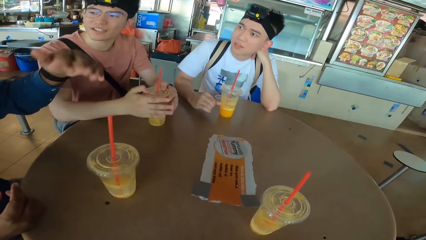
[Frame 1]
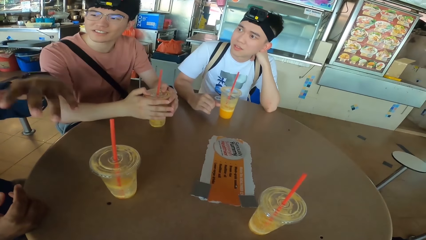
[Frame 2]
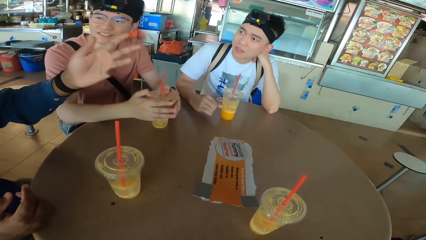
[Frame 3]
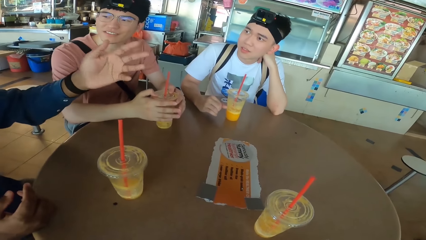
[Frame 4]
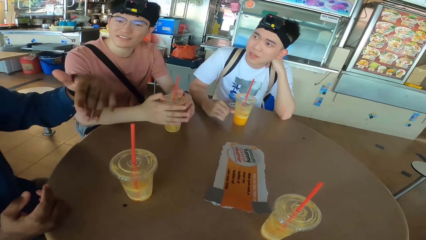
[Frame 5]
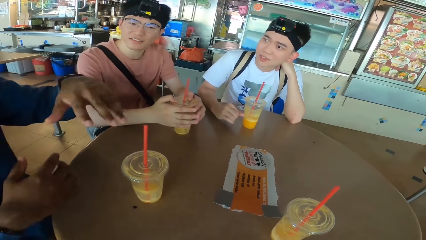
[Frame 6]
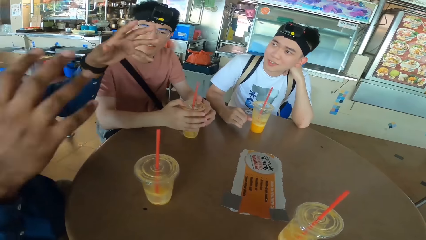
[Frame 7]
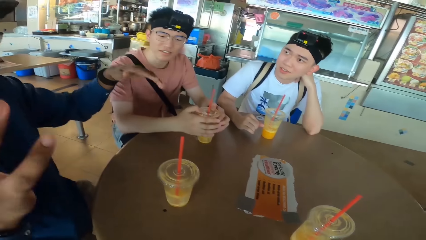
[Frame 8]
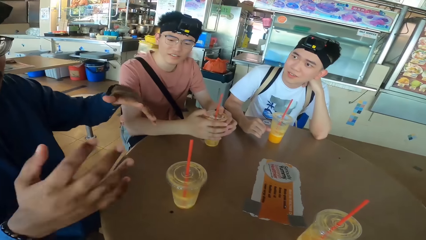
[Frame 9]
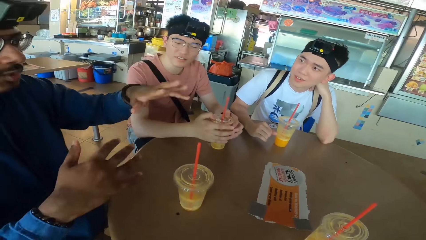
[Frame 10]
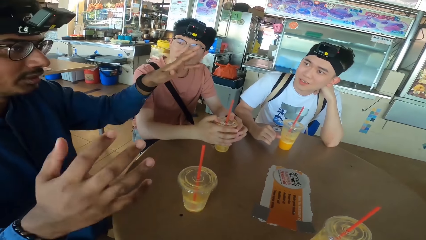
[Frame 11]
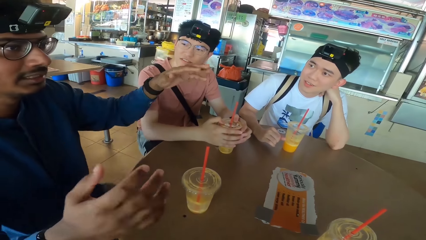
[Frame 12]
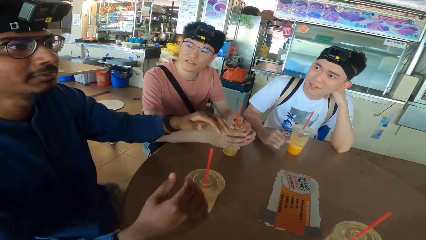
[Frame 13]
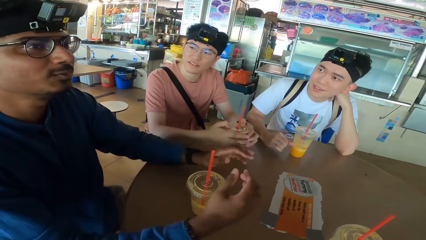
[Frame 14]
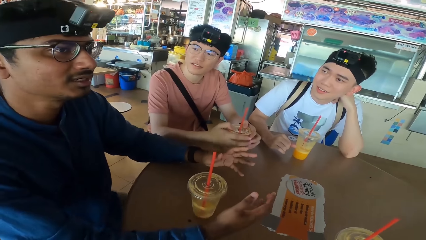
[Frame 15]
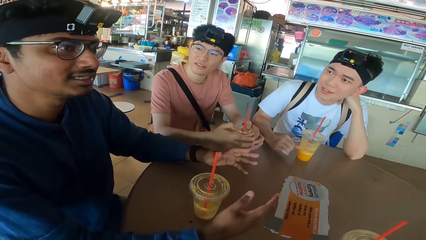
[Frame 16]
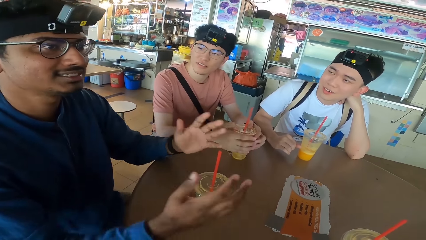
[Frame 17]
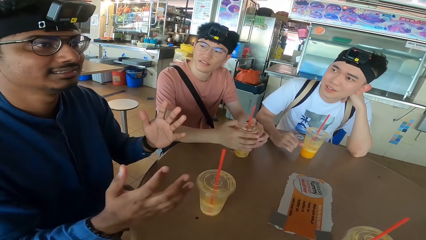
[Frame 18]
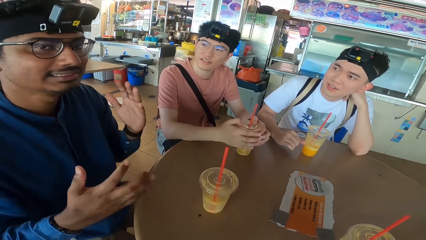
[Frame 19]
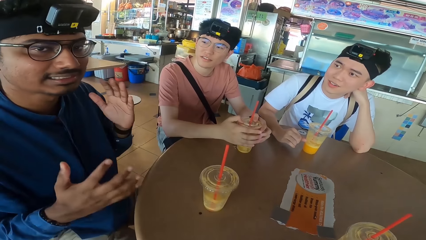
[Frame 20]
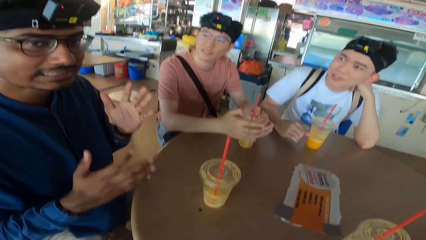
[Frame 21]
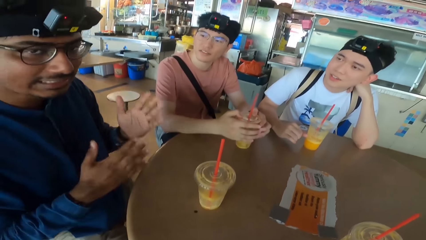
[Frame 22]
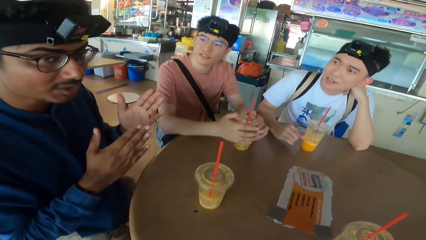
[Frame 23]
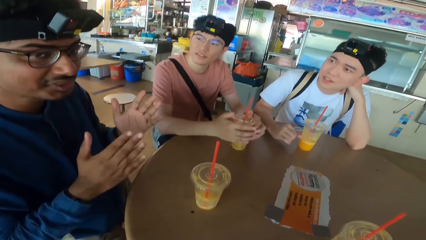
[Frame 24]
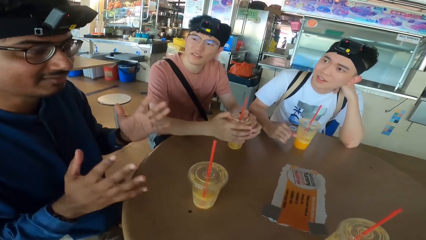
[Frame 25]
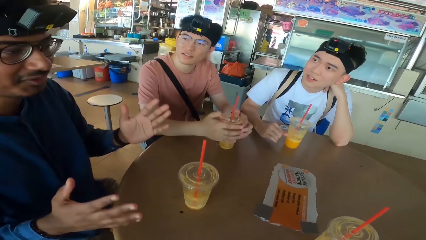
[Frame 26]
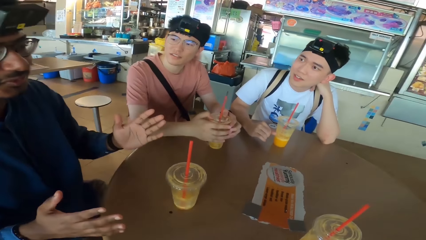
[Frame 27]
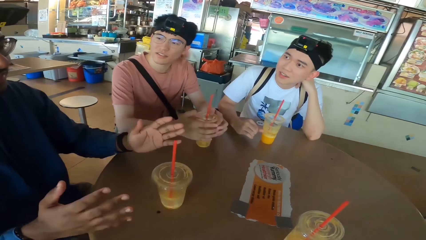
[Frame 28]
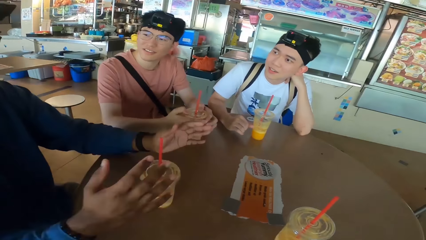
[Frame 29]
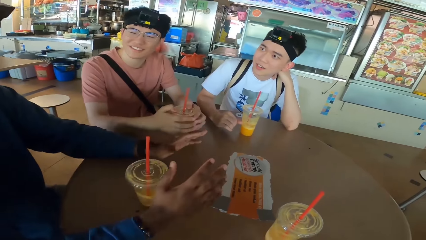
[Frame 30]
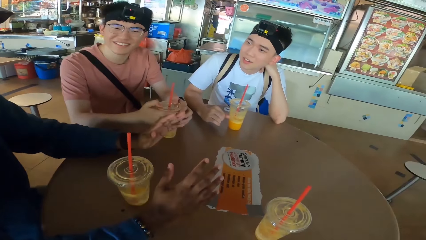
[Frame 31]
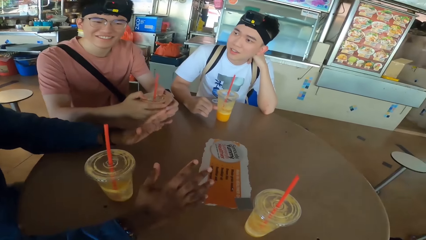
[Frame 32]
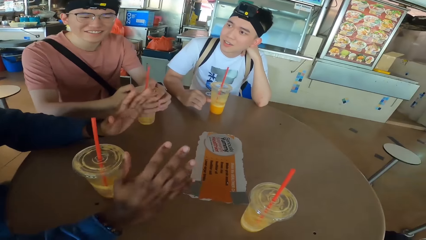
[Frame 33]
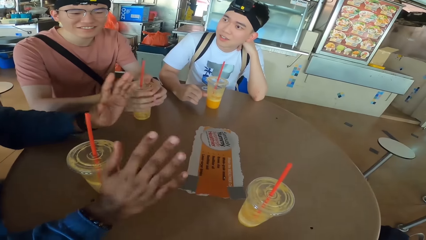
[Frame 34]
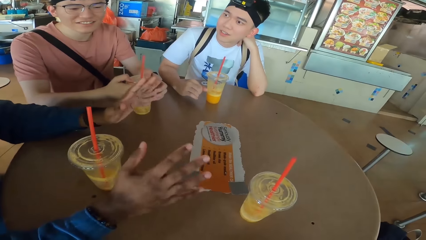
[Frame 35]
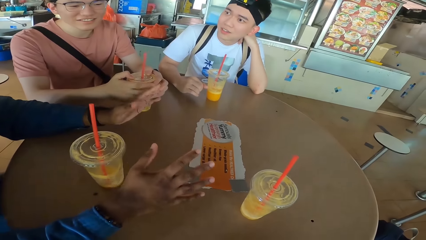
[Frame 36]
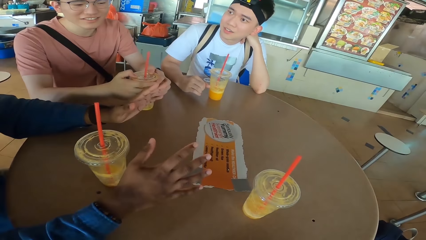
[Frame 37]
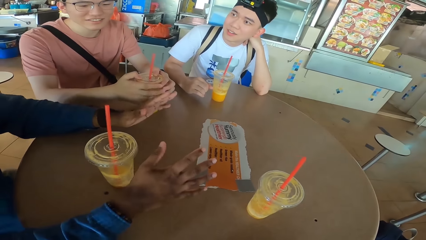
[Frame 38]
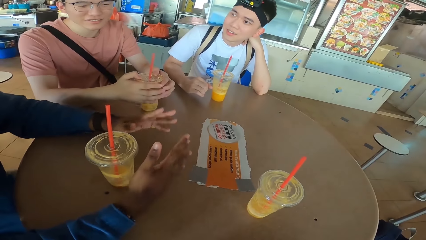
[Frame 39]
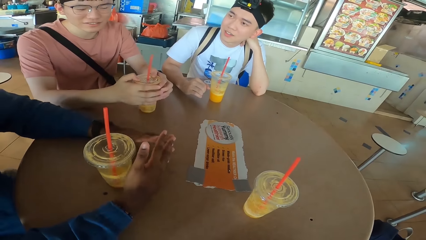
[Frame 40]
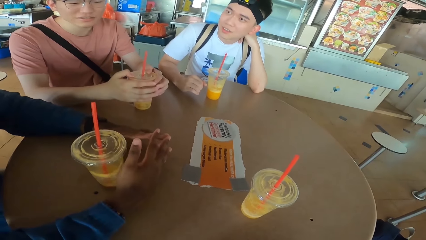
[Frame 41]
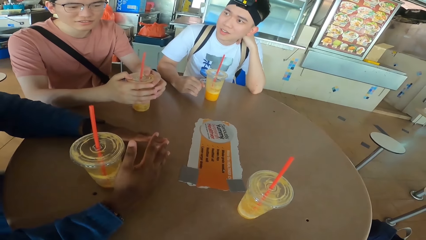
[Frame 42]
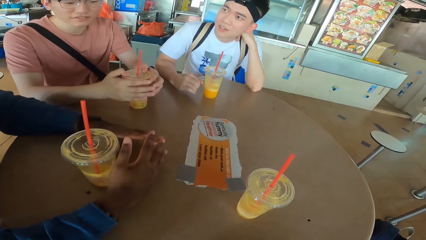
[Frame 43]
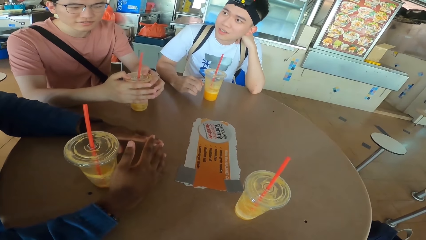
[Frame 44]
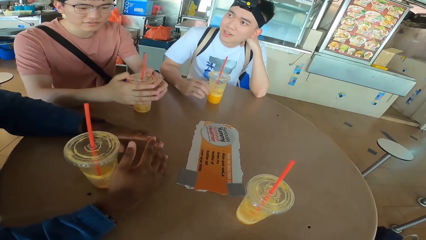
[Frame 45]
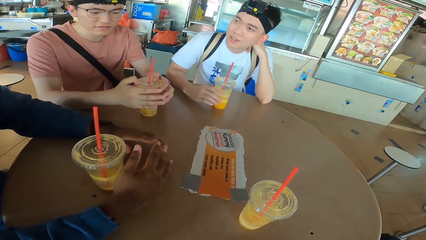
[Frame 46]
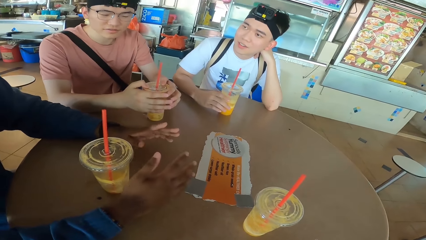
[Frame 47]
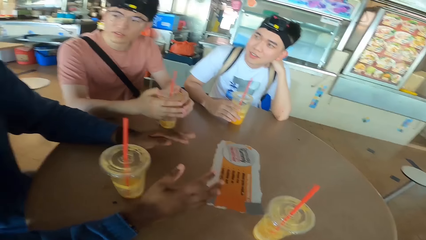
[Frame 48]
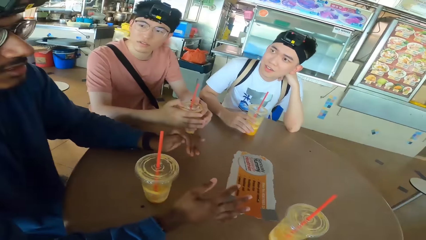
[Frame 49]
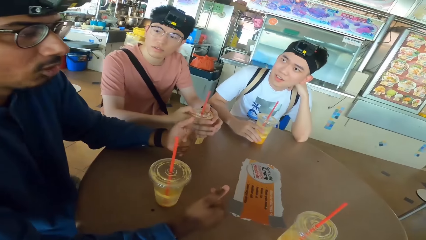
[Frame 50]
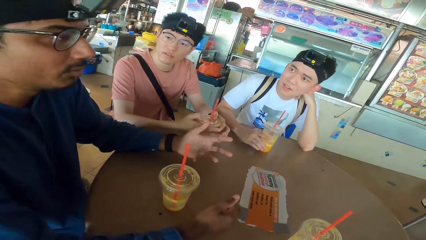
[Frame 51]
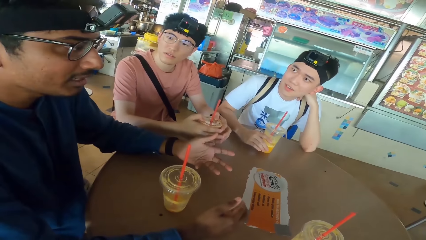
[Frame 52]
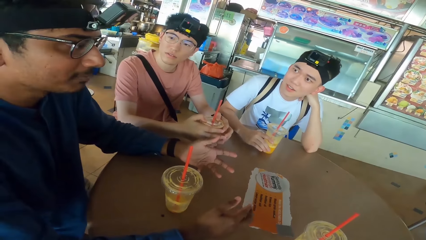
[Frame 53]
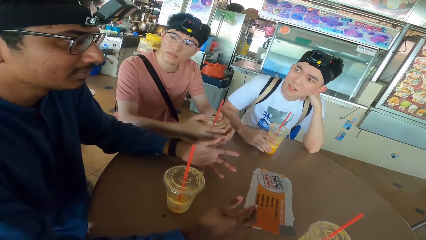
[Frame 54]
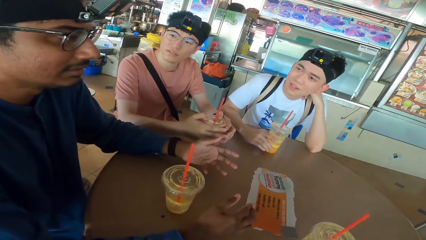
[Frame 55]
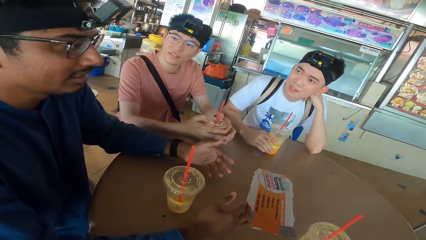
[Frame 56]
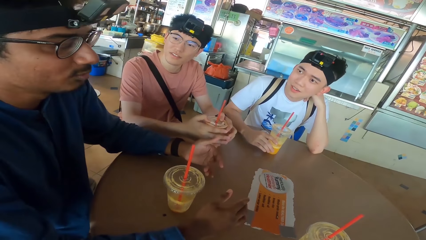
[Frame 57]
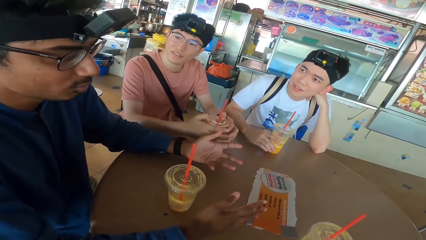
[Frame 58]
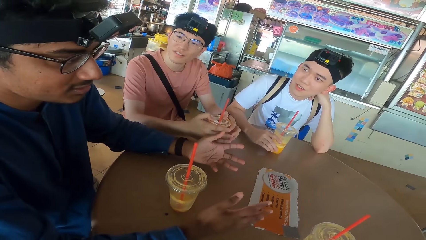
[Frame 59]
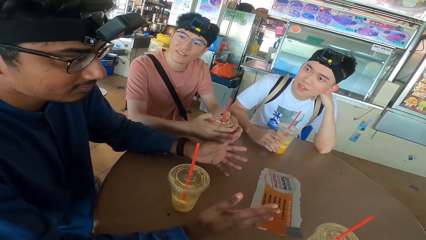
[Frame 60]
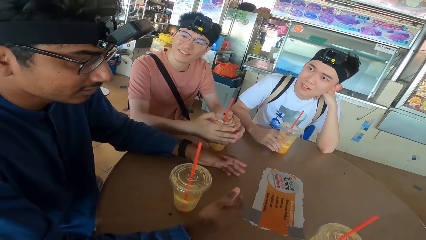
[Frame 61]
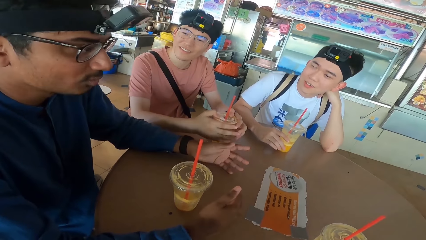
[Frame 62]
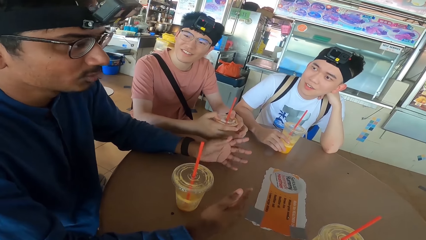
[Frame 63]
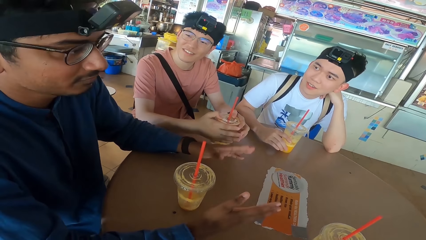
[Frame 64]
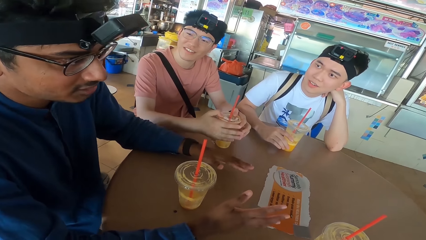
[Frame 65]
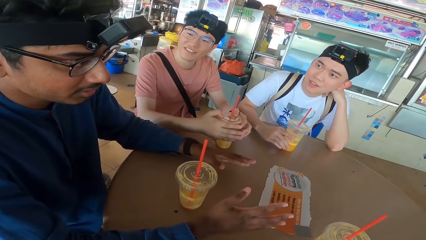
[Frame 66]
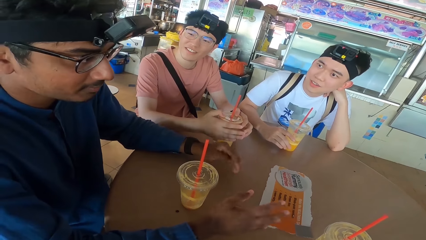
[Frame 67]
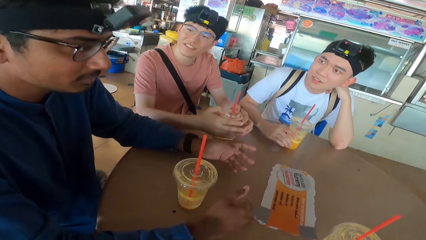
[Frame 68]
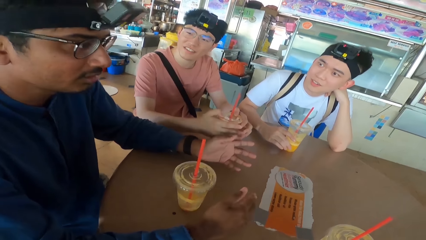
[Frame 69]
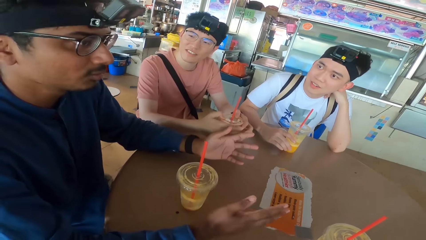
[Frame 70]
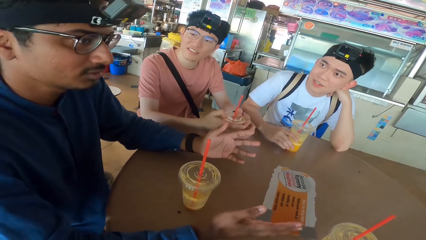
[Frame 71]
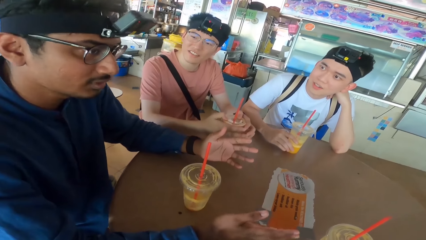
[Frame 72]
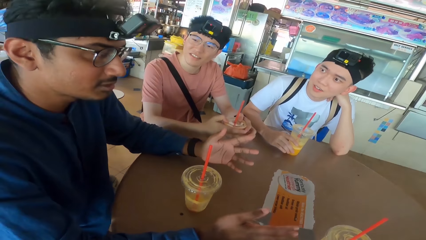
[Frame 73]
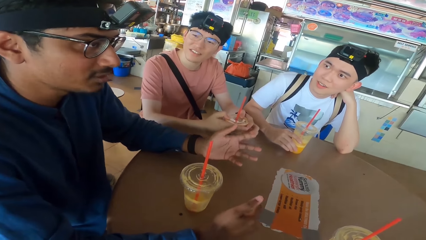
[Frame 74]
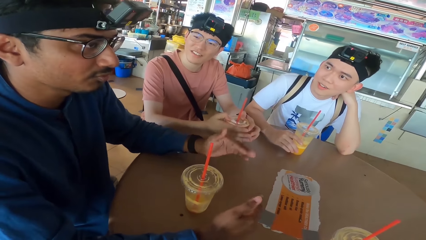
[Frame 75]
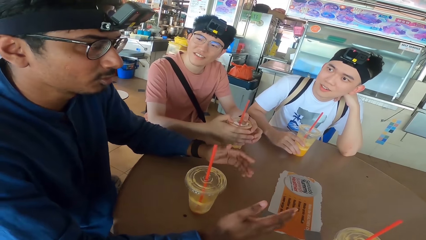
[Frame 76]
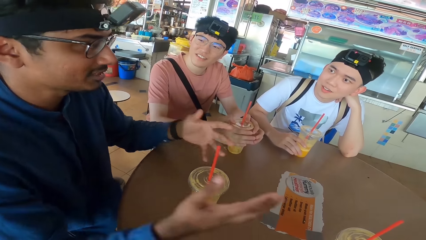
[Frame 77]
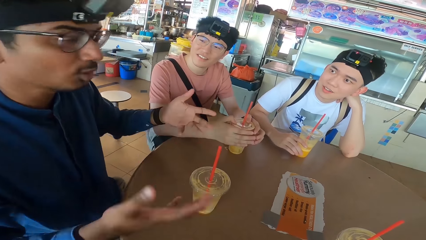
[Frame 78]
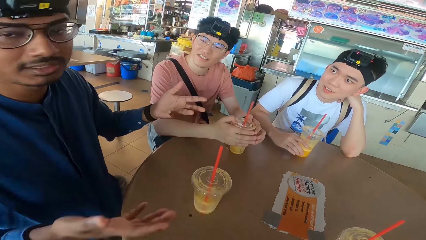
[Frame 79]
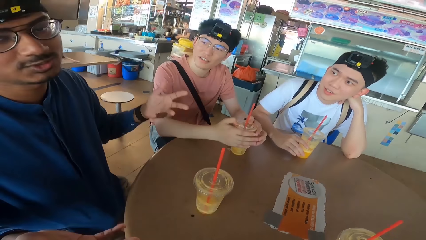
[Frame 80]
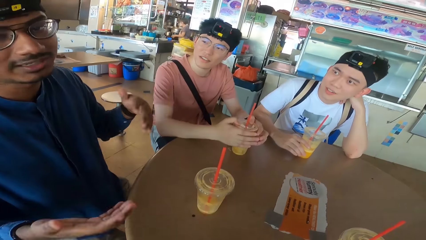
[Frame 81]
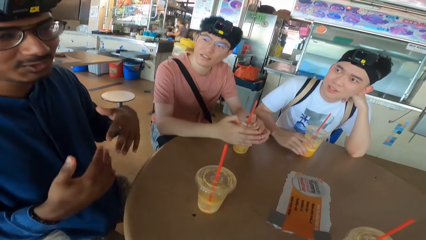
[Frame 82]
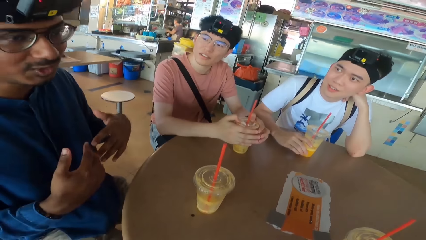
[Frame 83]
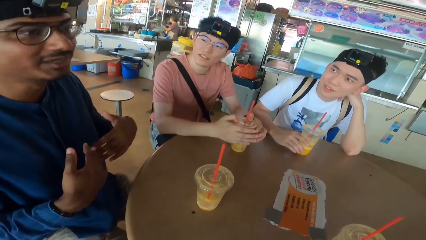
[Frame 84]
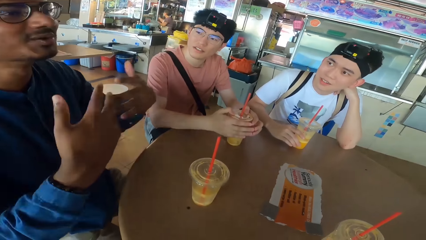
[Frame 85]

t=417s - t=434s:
A man puts the hands on the table. The man moves the hands.
